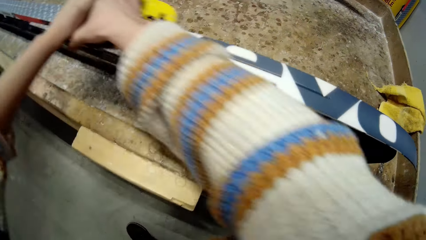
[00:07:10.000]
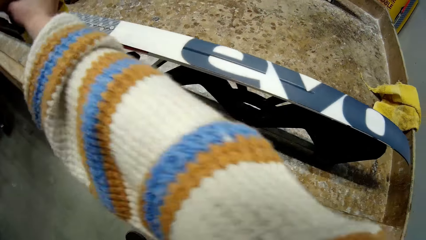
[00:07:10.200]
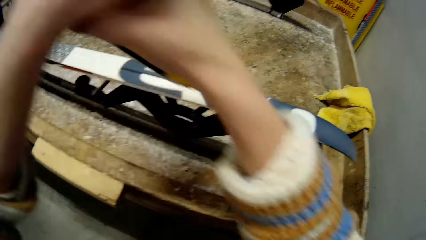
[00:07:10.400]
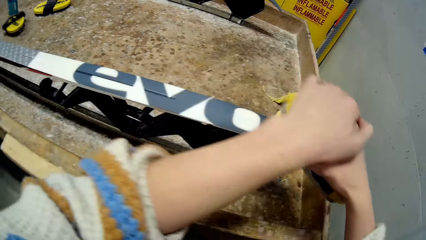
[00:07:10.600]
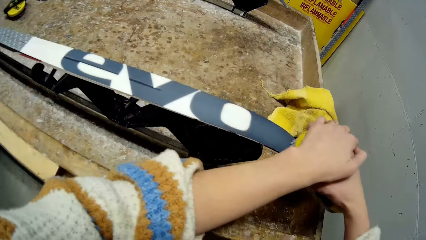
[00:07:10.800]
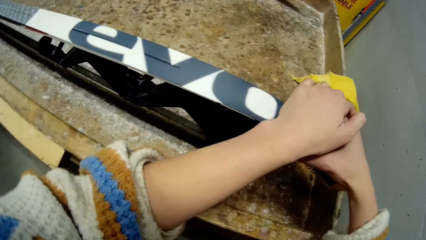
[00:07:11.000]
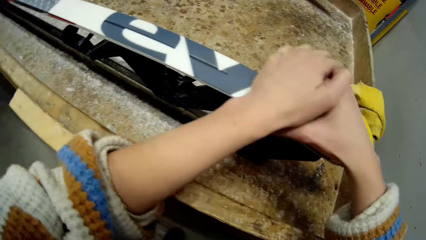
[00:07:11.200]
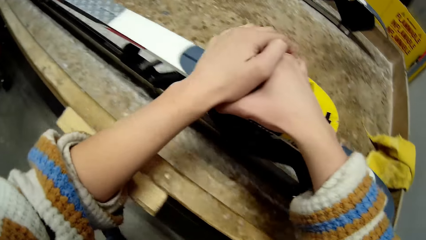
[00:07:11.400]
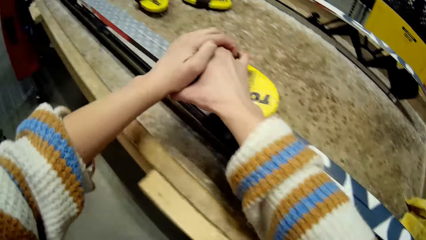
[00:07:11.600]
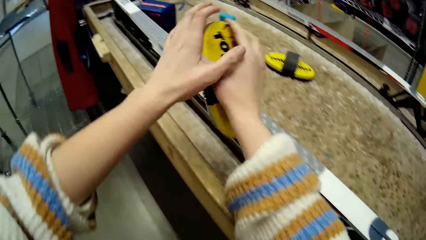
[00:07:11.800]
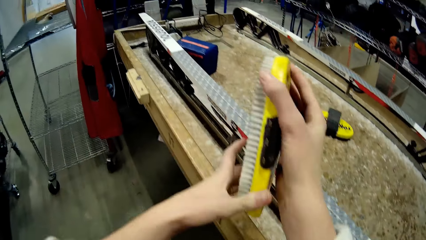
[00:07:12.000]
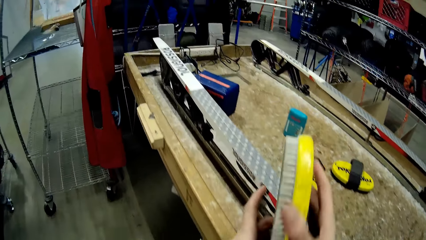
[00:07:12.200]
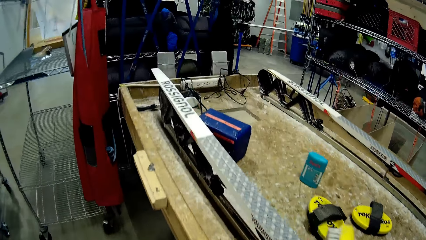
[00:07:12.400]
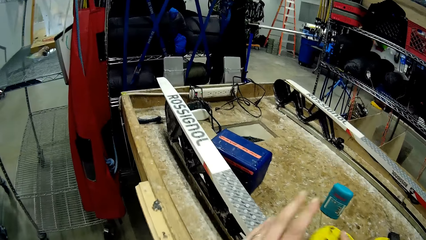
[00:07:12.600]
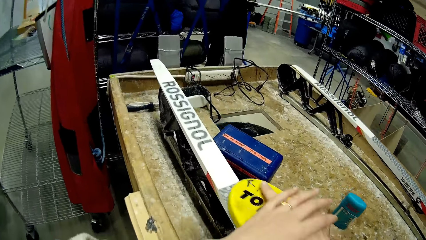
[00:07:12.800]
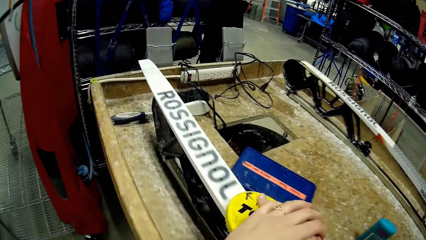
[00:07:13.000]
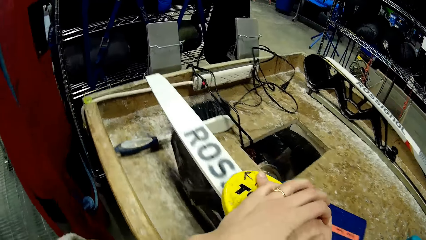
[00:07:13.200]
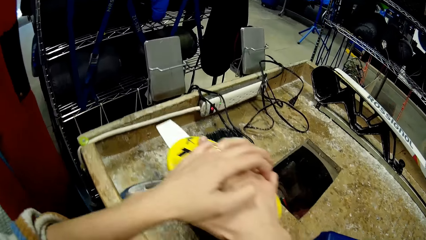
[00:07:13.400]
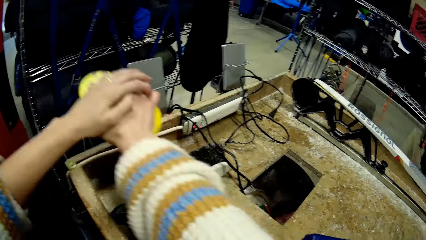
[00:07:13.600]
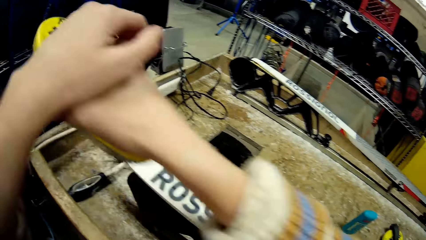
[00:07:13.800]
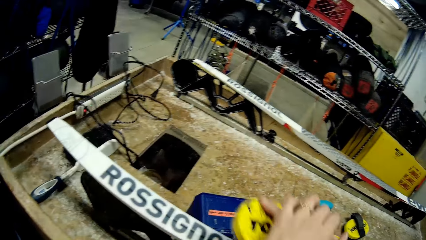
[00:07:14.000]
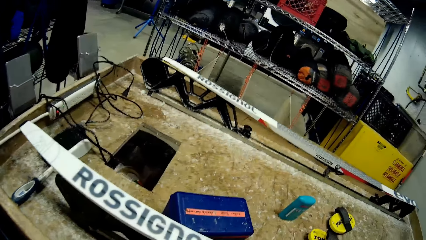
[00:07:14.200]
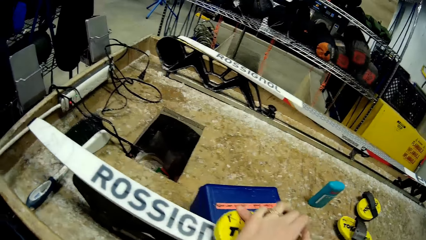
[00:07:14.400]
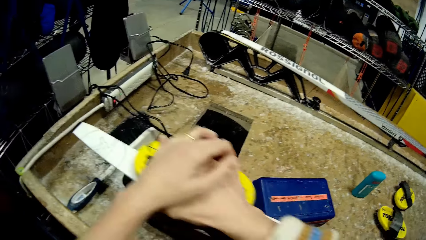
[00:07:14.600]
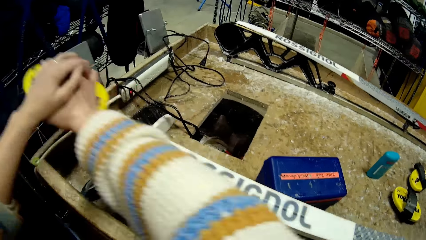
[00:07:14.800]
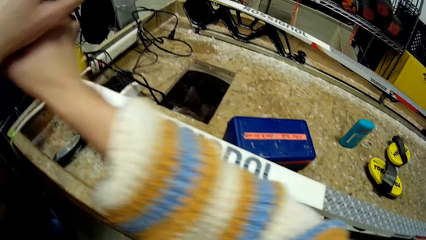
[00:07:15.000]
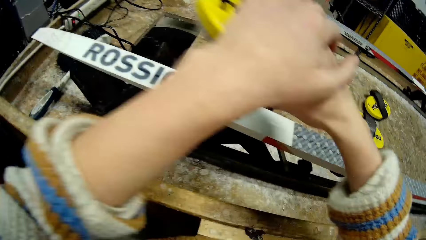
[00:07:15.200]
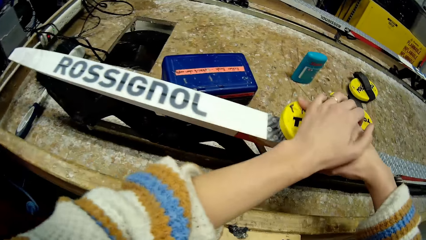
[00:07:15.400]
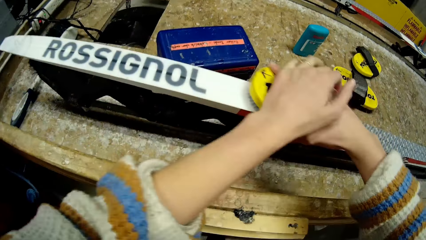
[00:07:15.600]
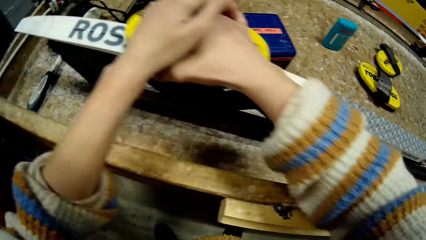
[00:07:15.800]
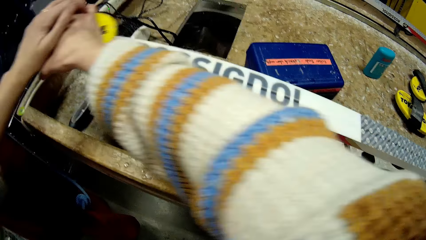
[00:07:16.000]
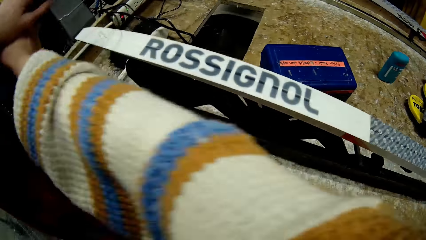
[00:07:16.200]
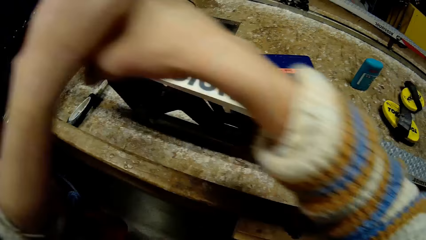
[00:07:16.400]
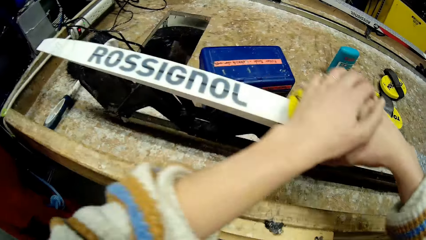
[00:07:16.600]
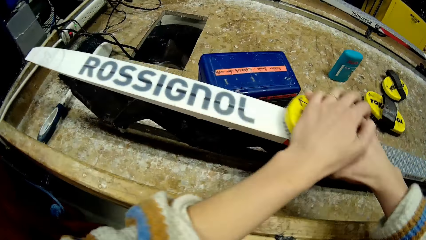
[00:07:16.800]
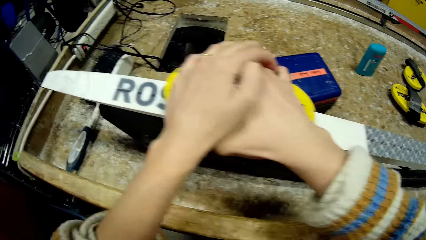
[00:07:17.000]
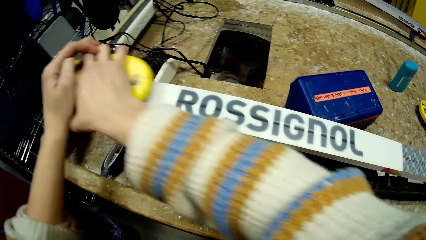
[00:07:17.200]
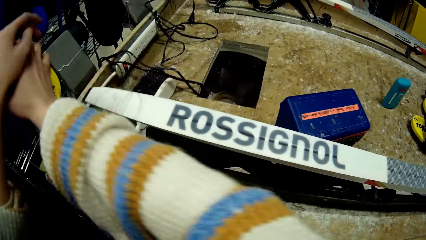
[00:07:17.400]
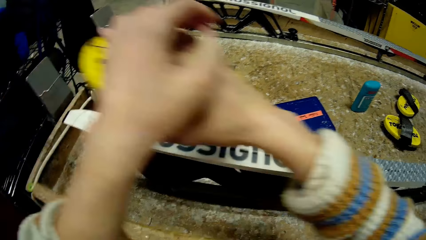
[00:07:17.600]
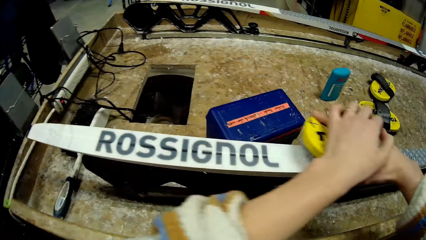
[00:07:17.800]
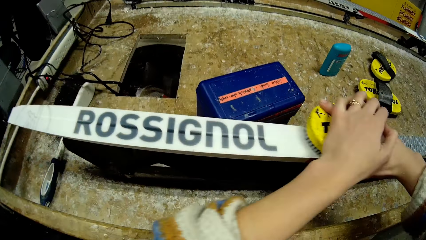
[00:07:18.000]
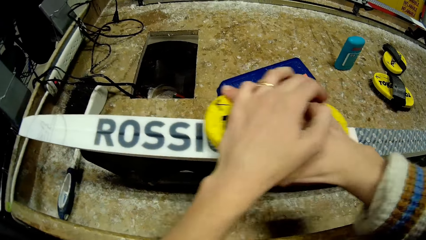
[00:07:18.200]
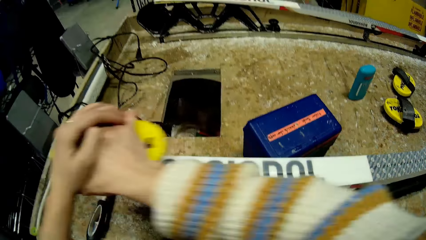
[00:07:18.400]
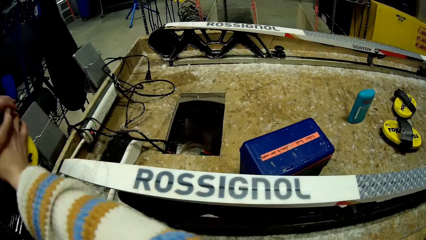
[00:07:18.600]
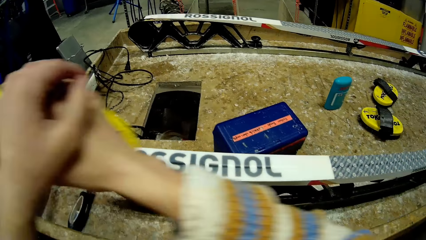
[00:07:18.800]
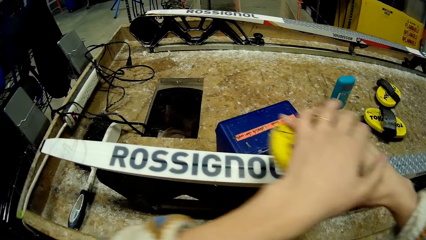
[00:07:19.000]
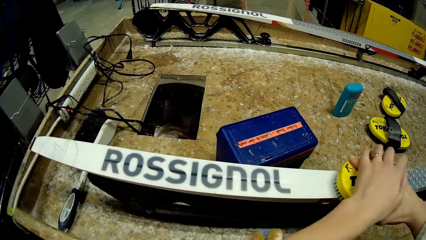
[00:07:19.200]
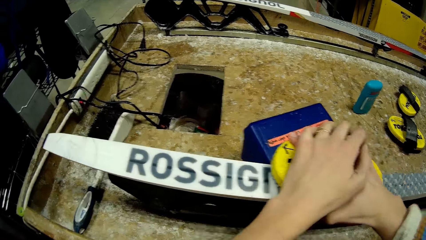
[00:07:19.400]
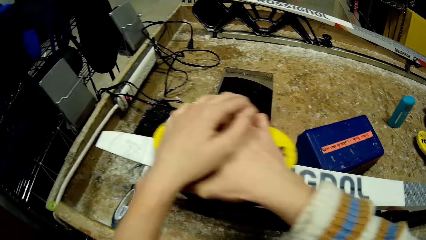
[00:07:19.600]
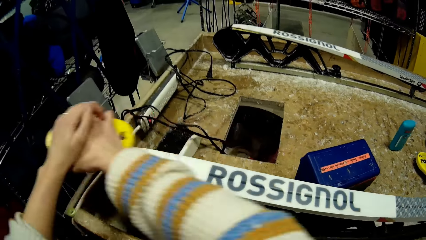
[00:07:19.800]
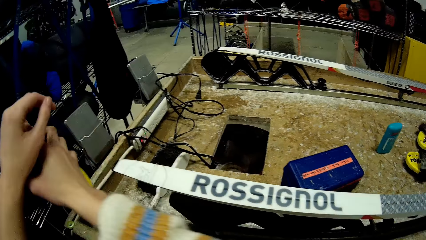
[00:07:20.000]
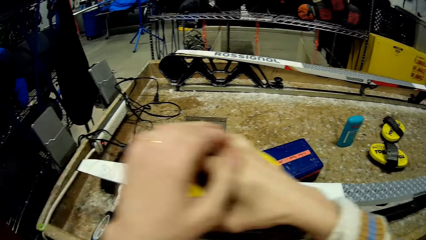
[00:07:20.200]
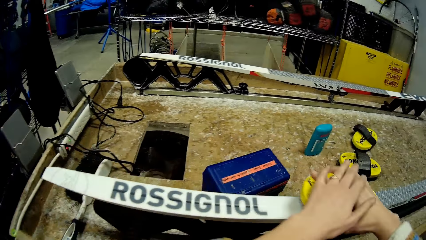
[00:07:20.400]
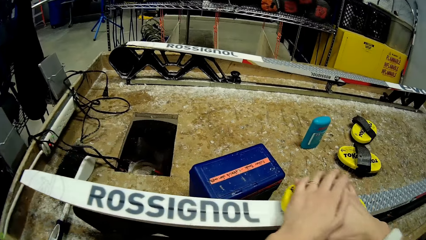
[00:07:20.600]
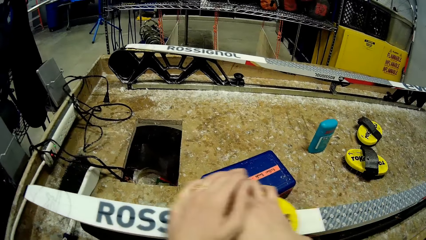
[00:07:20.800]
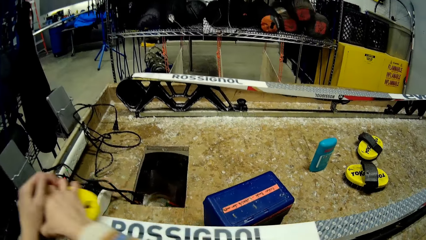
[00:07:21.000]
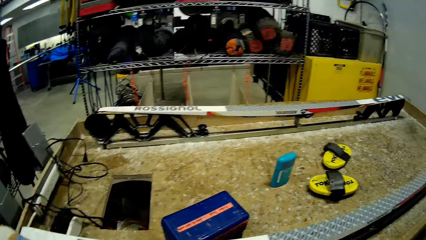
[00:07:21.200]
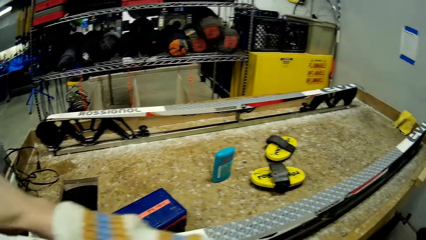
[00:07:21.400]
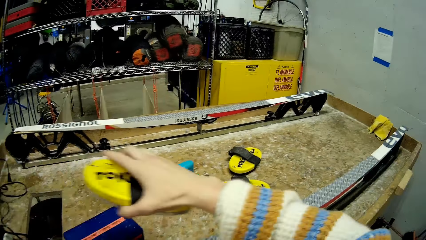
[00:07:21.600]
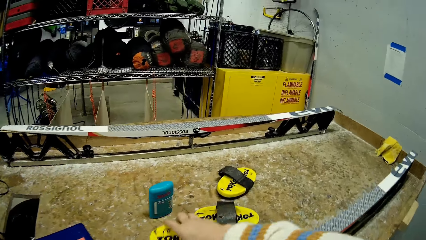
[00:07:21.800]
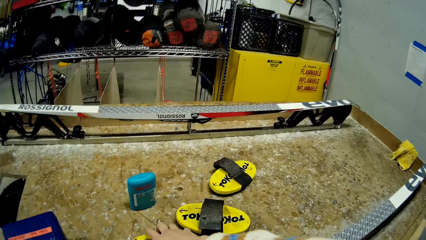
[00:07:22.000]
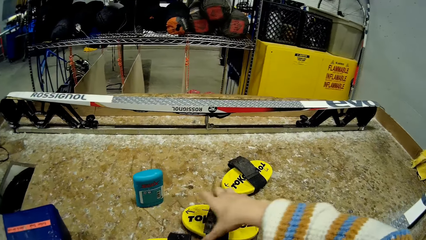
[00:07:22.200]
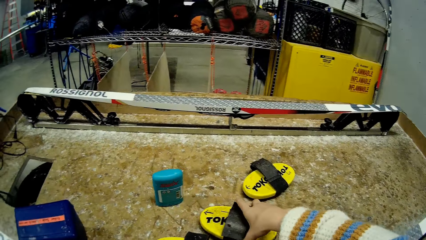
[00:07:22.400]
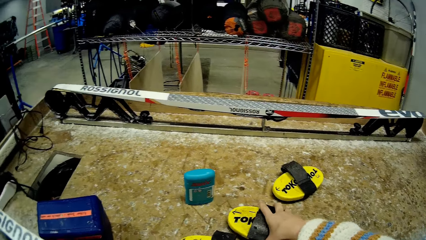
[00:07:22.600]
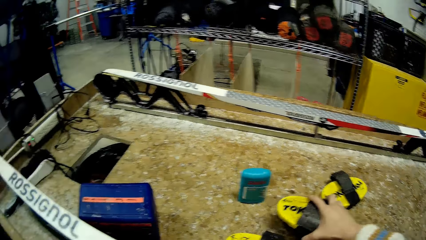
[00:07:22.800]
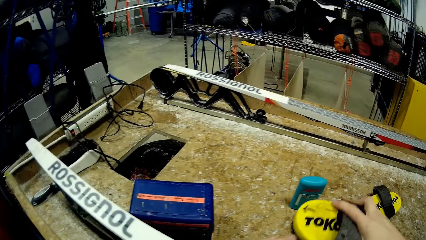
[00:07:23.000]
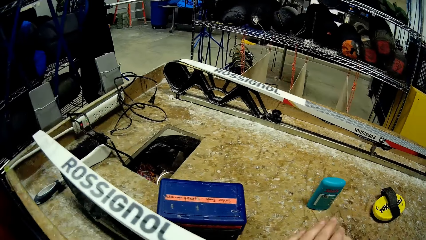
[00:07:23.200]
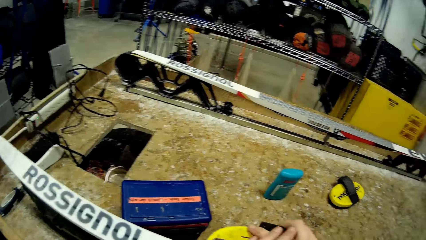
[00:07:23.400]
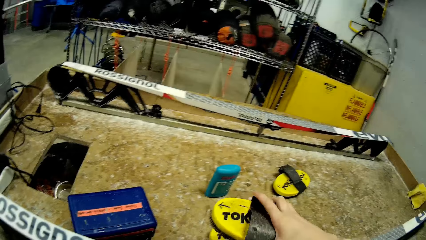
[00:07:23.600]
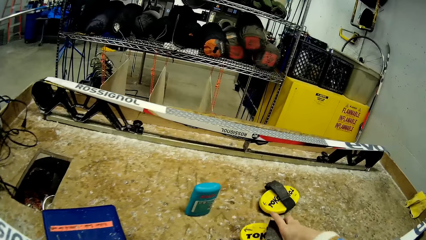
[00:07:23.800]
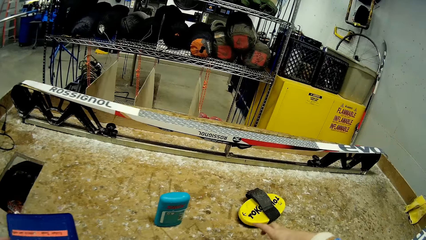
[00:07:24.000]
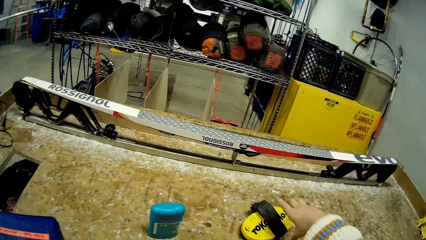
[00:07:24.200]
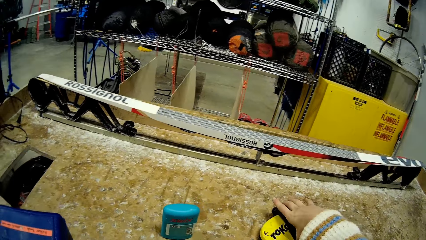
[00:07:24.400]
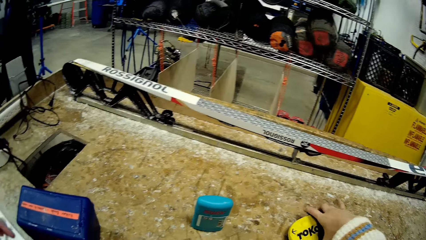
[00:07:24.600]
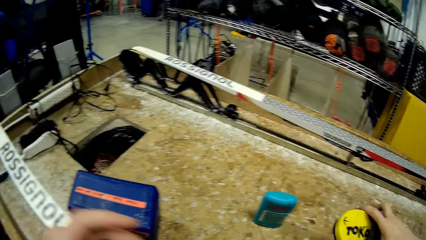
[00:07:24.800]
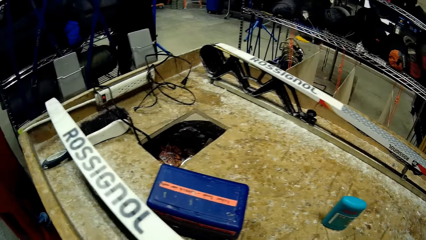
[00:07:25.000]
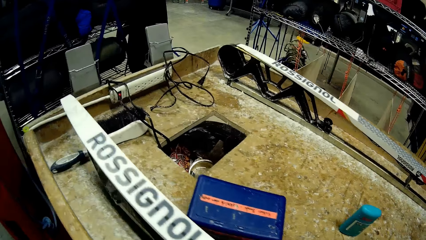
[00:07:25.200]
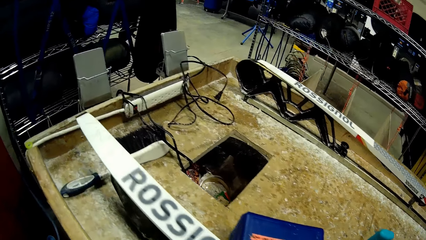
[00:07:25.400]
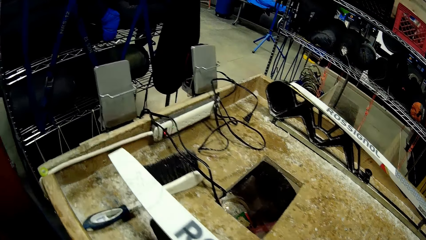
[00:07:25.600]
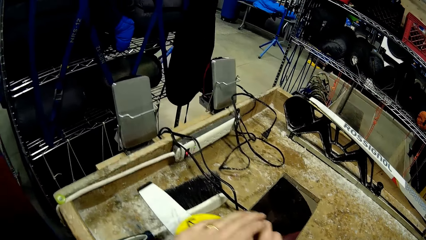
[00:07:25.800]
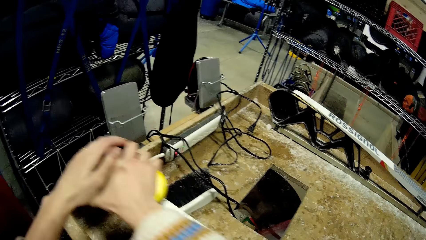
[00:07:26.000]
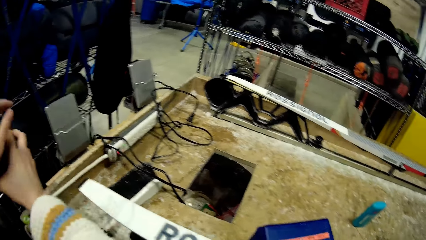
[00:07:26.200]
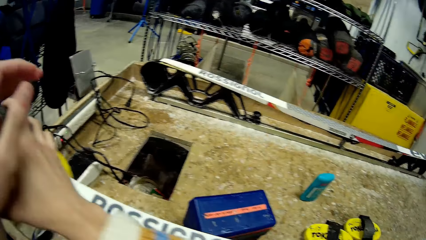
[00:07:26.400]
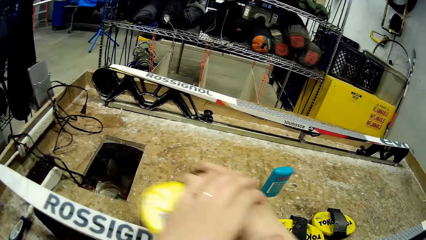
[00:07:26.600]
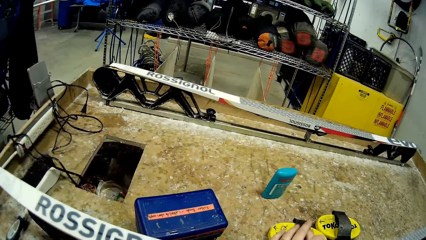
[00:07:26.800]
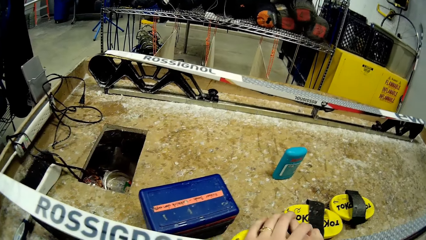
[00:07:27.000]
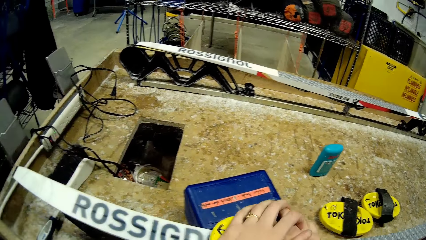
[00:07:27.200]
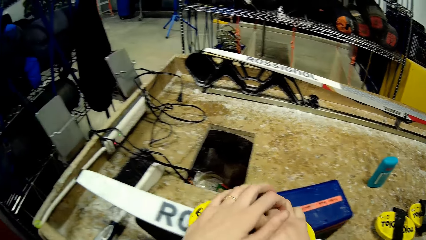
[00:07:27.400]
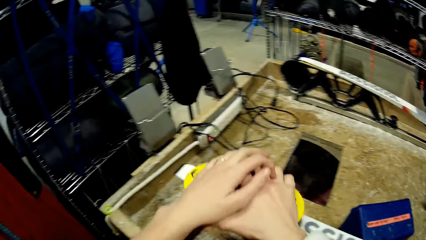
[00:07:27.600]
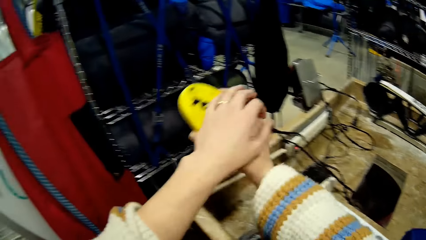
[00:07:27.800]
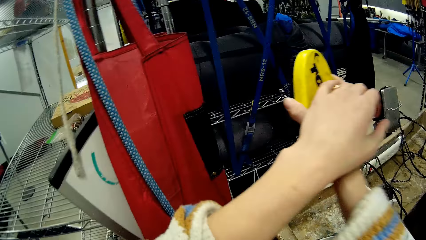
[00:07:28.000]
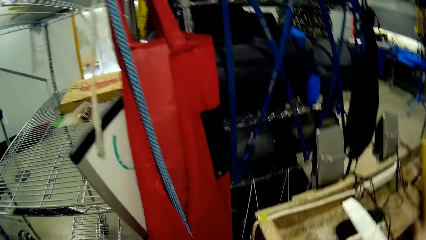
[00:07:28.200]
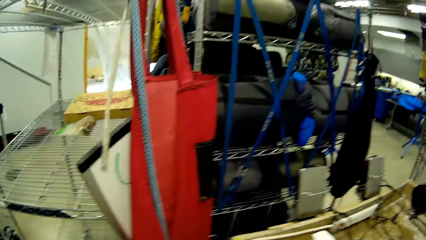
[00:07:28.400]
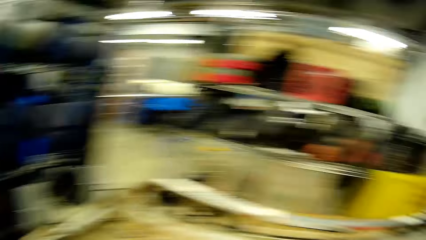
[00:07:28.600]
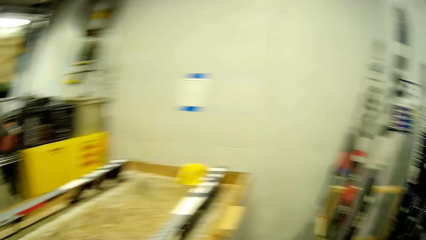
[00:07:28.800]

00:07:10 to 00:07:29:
The camera wearer cleans the skis on the table with the brush in both hands. She drops the brush on the table with her left hand. She picks up the brush from the table with her right hand. She drops the brush on the table with her right hand. She picks up the brush from the table with her right hand. She cleans the skis on the table with the brush in both hands. She smoothens the ski board.
